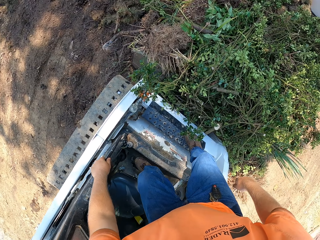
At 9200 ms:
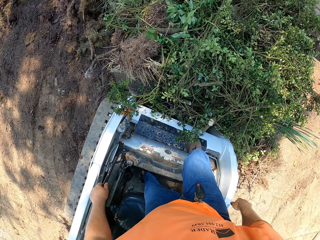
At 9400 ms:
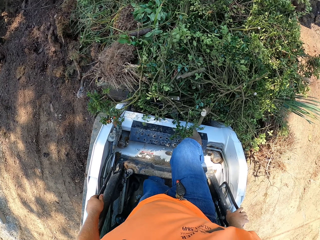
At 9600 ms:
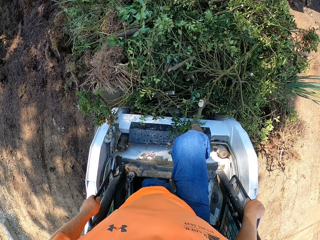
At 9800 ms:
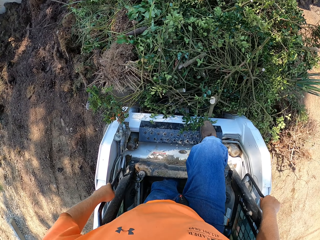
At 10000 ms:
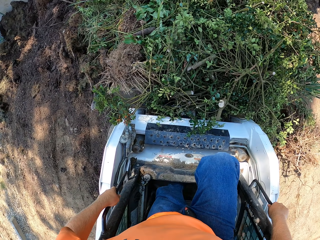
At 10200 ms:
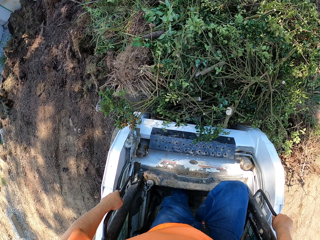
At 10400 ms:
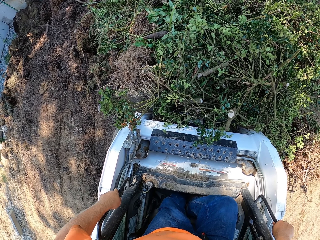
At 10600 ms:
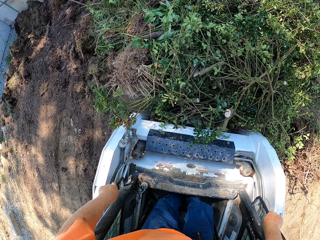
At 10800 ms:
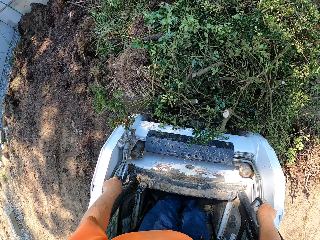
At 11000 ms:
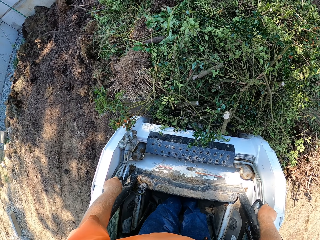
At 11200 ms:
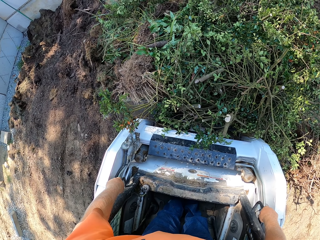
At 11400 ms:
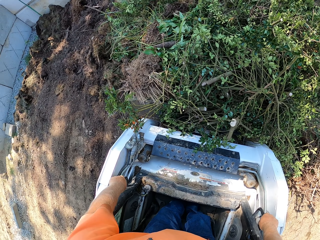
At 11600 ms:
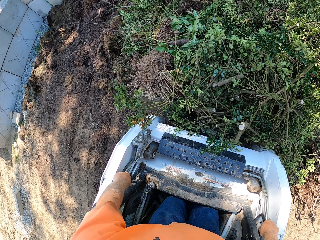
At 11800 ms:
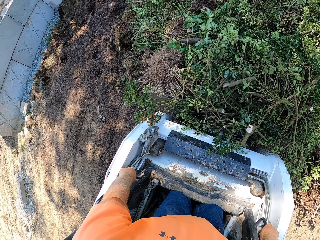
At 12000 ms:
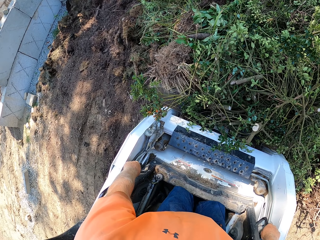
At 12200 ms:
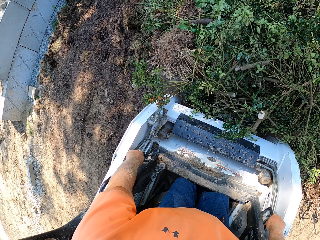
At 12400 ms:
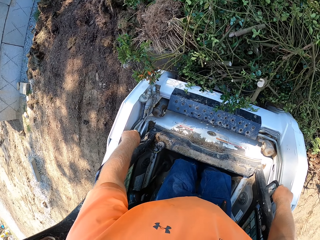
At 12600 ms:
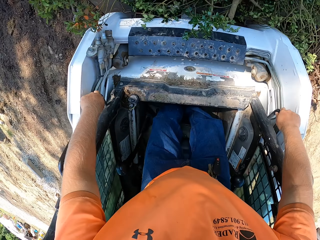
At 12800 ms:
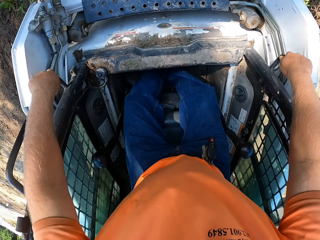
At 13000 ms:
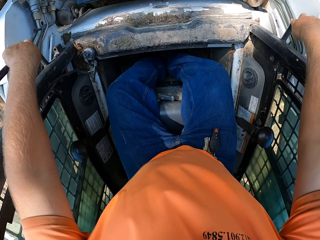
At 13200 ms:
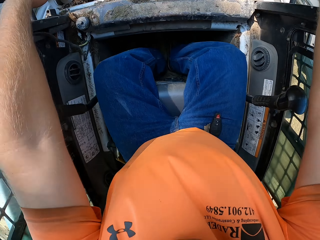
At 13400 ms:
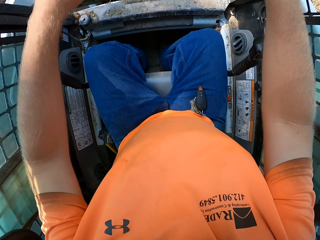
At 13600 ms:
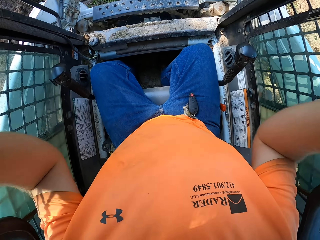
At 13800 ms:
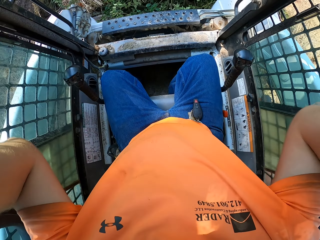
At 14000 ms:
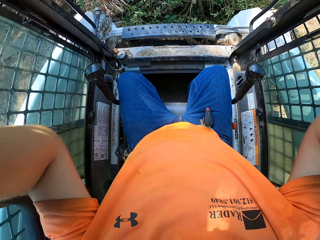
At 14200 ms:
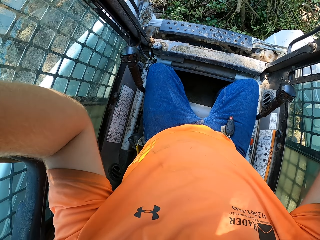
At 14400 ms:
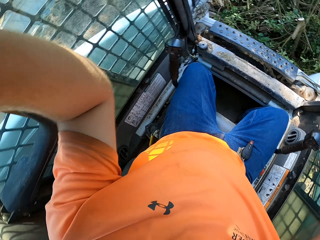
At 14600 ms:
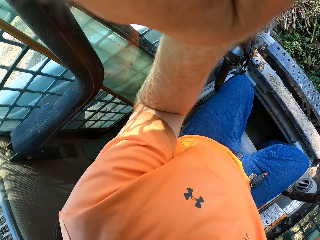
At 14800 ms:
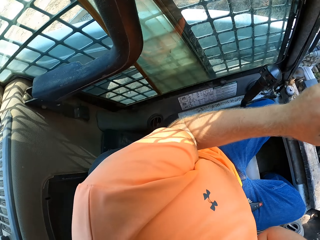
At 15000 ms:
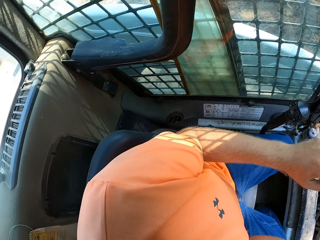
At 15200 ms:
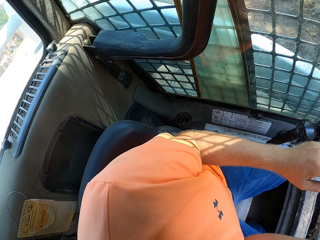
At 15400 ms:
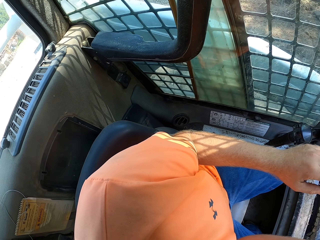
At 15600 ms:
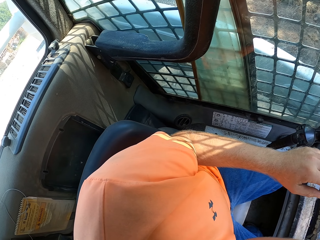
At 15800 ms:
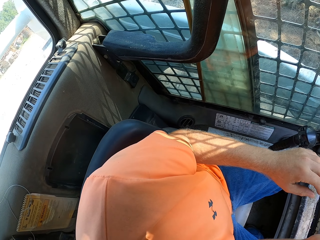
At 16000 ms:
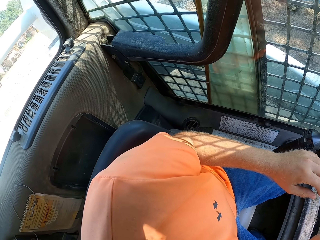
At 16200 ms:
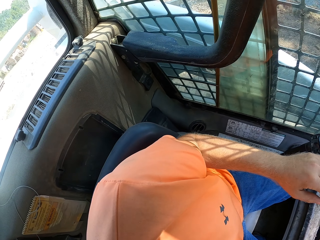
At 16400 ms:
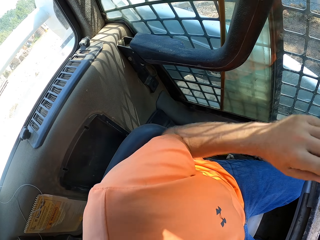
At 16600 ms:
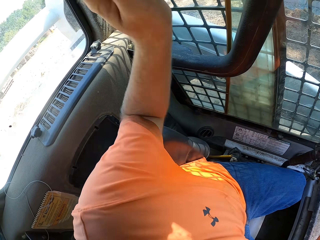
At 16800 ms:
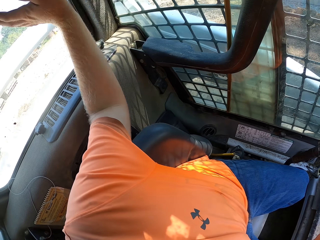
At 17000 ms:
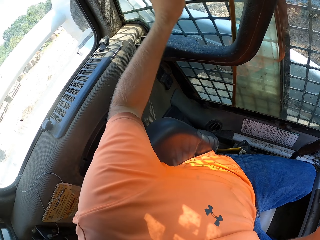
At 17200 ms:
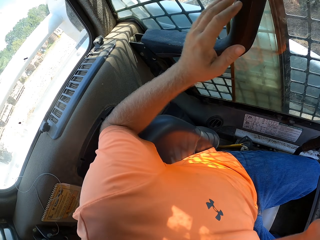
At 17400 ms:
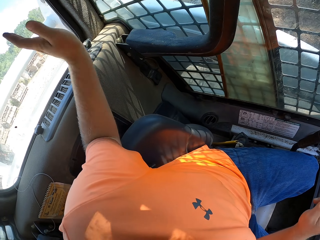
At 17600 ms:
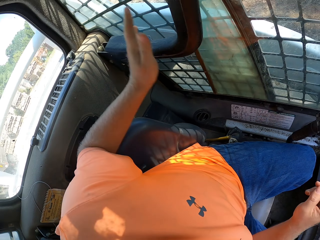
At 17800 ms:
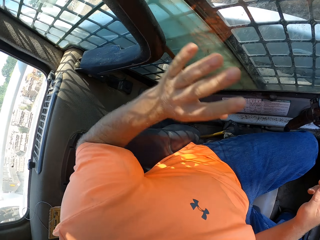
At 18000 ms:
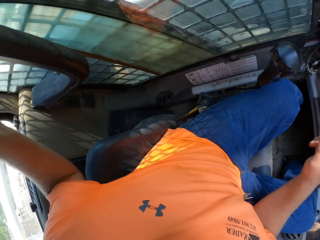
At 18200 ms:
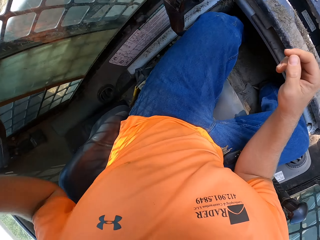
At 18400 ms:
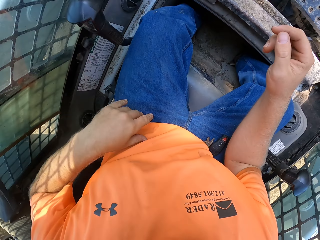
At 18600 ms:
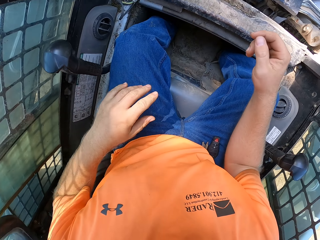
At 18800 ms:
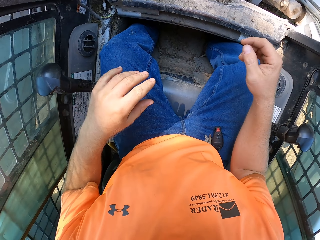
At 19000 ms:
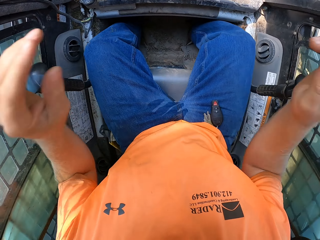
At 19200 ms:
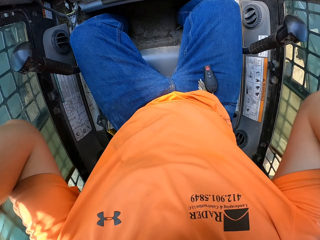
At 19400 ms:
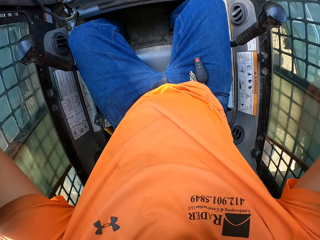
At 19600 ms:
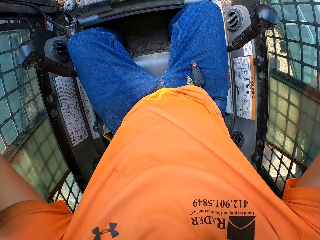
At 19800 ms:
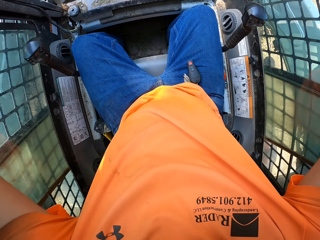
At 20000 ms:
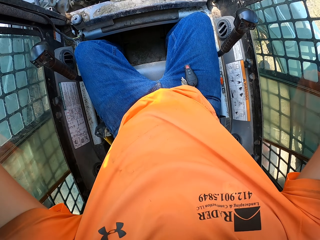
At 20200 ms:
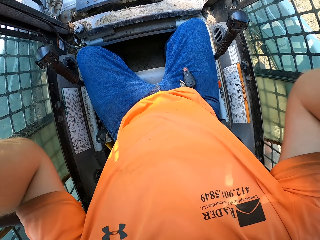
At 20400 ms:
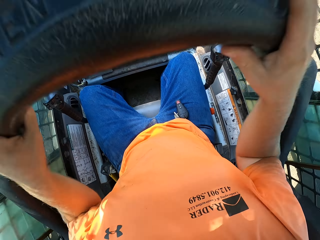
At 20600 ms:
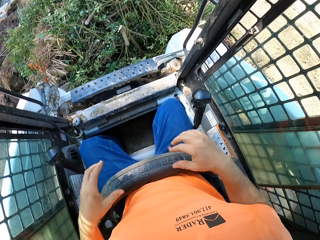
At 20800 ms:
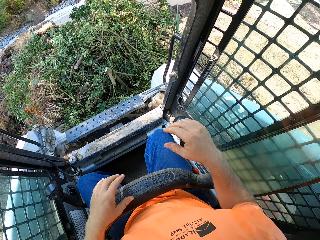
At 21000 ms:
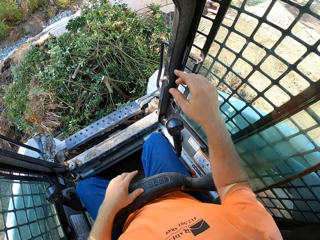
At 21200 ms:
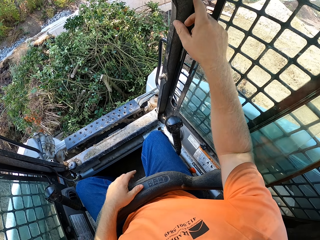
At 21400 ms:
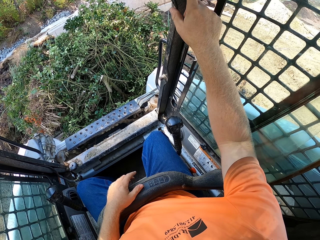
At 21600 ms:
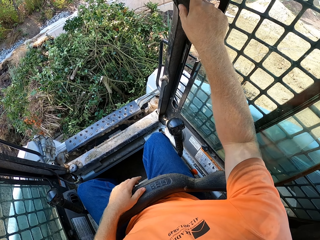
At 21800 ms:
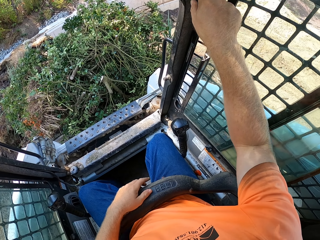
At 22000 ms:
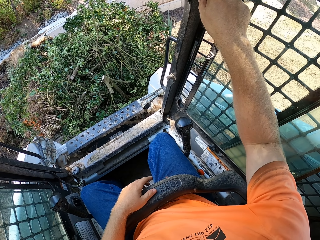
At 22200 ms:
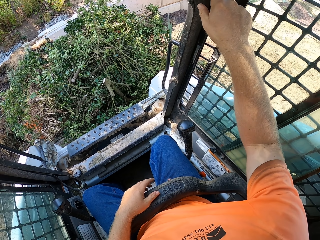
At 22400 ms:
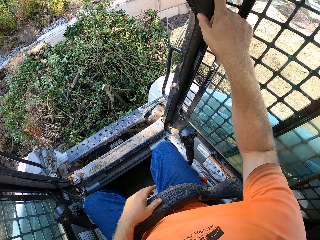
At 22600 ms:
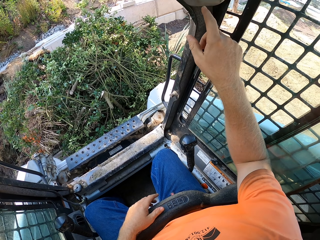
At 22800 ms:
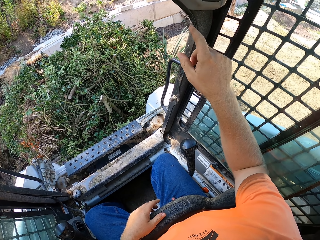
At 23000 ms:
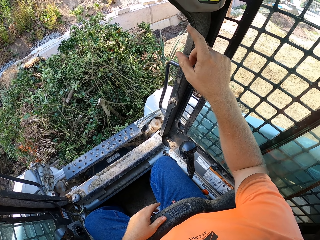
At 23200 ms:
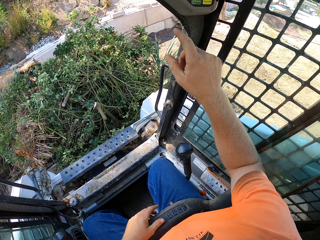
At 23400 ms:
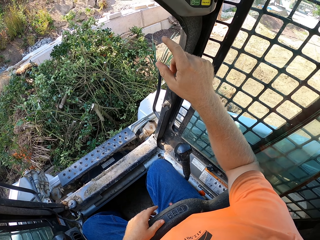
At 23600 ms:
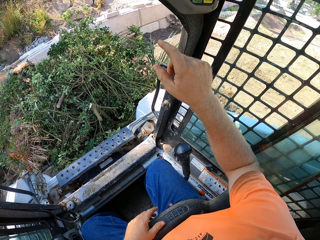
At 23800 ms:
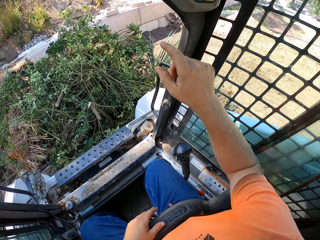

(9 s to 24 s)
The camera wearer sits in the mulching tractor or excavator. He adjusts the camera on his head with both hands. He raises his hand. He waves his left hand. He raises both hands. He pulls a seat belt in the mulching tractor with both hands. He puts on the safety belt. He operates on a control panel of the tractor with his right hand.

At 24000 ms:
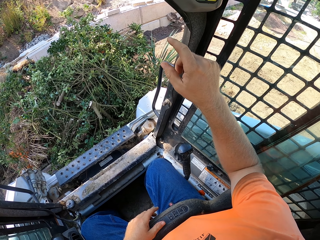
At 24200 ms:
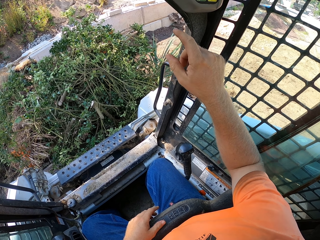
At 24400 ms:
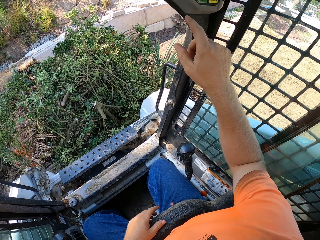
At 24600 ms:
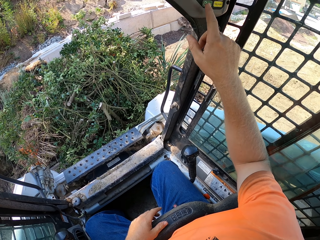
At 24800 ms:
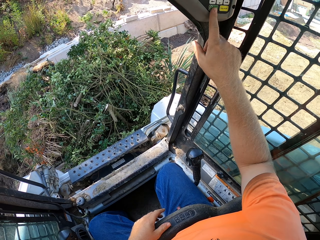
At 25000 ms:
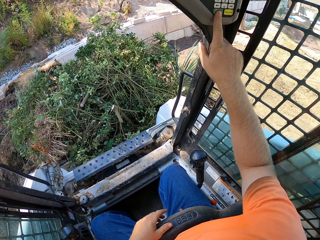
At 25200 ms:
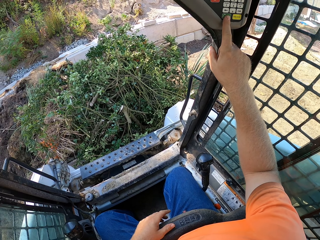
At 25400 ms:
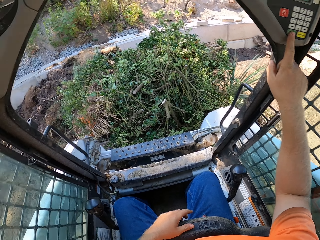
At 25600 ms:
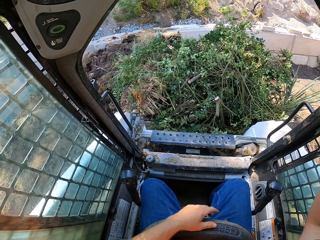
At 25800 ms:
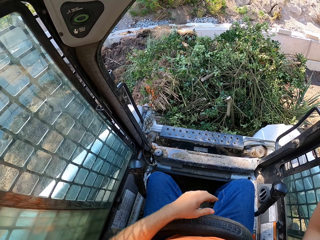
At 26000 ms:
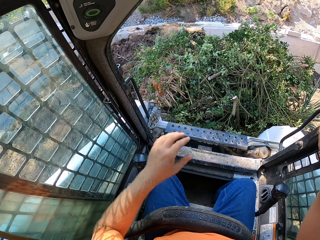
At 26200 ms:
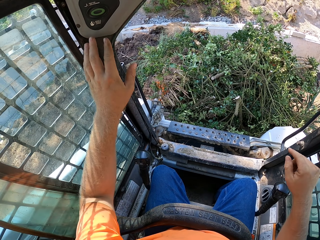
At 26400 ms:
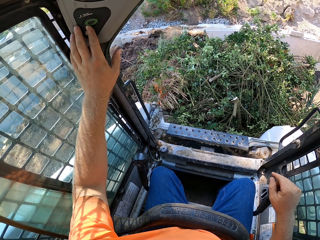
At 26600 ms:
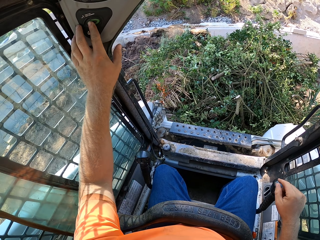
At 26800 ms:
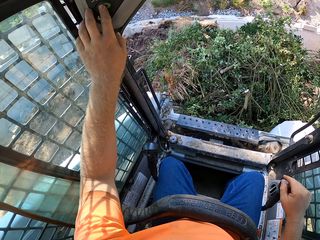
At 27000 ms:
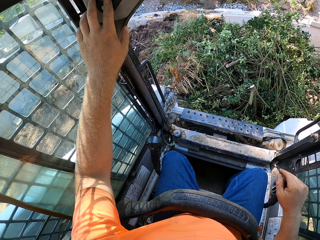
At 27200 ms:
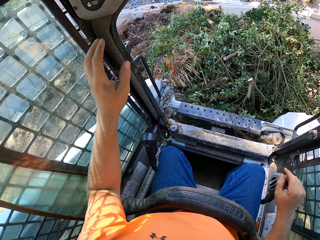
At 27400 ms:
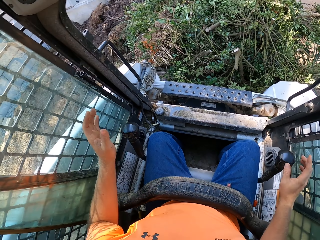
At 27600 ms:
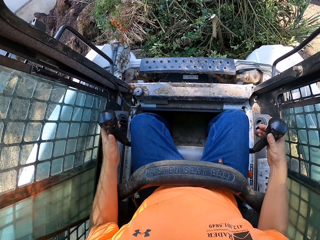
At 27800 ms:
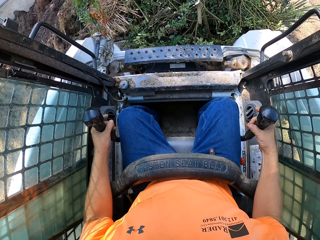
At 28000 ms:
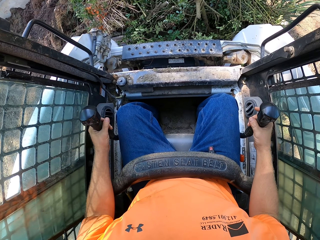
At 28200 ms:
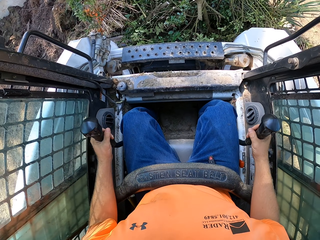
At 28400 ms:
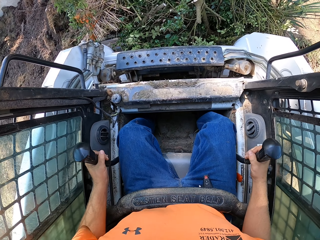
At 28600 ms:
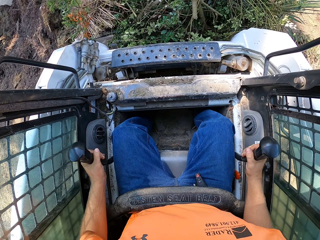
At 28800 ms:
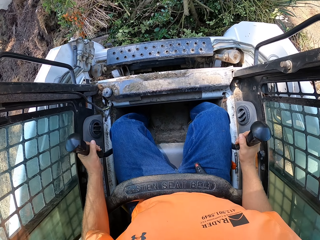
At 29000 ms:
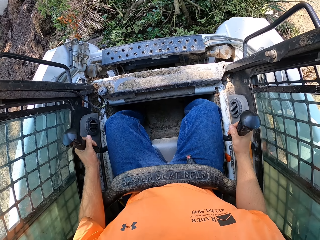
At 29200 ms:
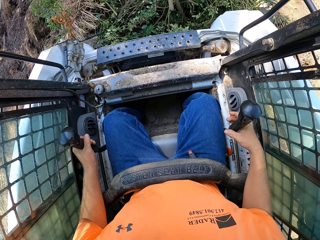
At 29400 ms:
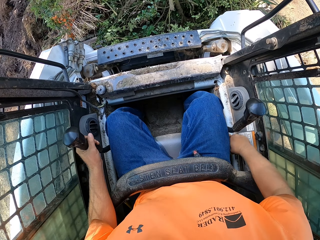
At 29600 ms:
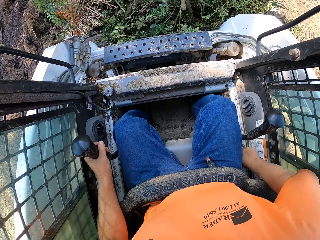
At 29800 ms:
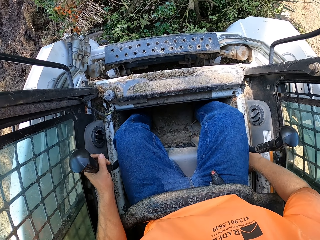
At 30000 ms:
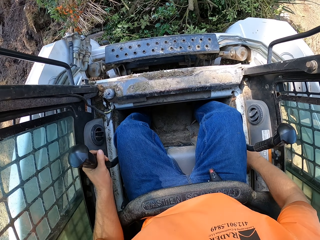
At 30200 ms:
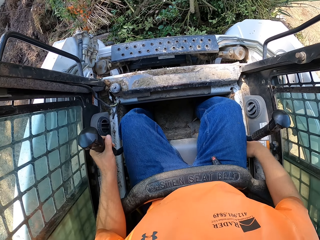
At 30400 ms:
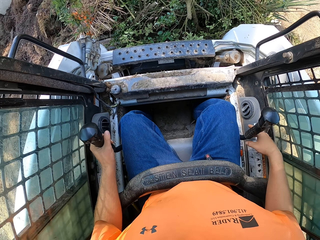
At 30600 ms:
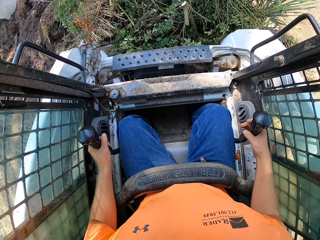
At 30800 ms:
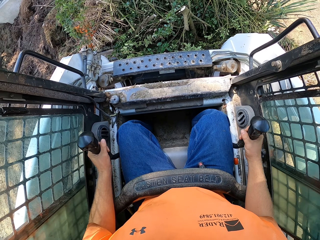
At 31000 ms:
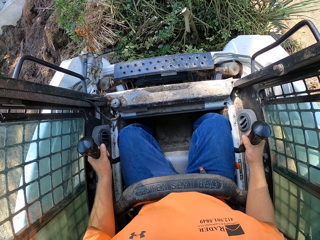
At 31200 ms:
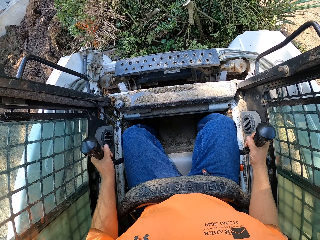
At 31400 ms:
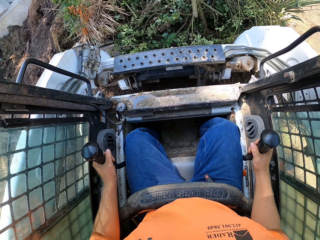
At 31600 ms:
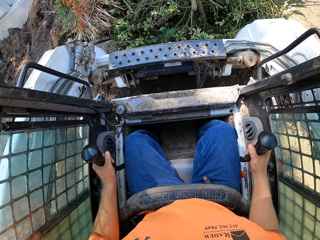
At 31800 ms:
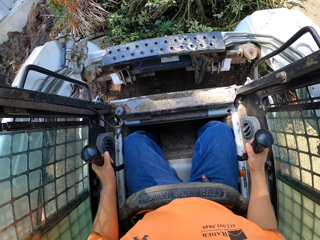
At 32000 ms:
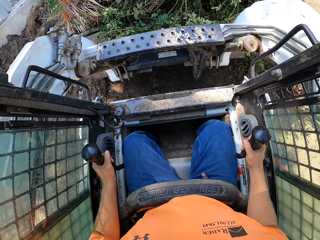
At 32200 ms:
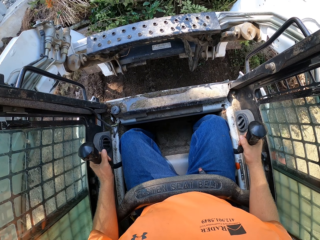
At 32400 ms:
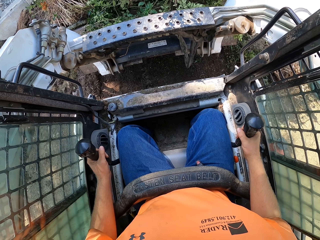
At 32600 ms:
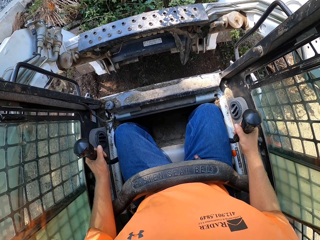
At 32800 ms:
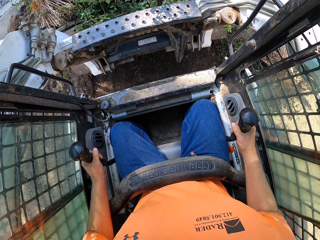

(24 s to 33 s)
The camera wearer presses the excavator. He operates on the control panel of the tractor with his left hand. He presses the excavator again. He places both hands on the mulching tractor gears. He starts the mulching with his right hand. He drives the excavator.
